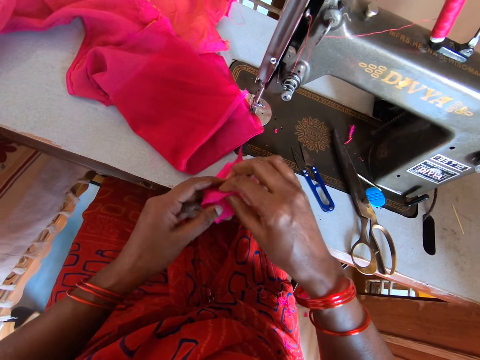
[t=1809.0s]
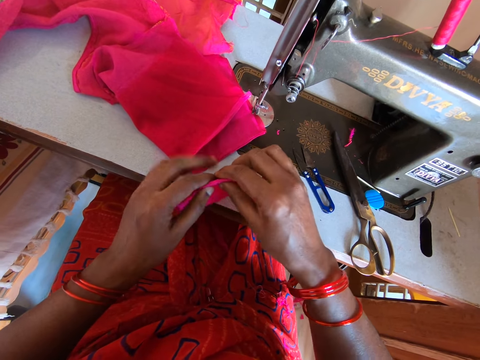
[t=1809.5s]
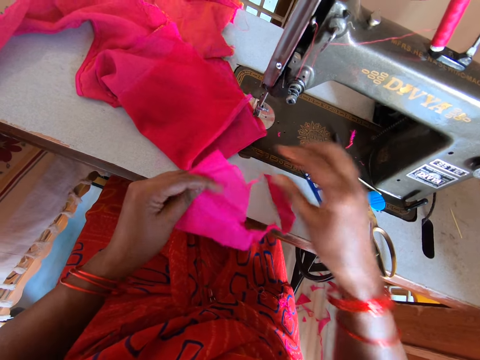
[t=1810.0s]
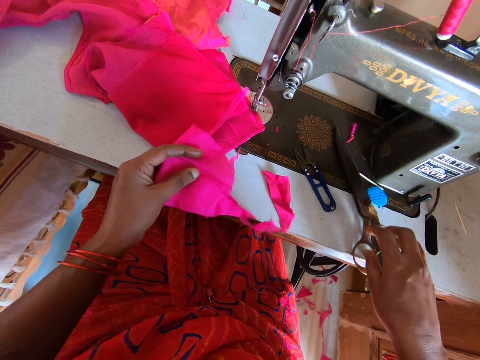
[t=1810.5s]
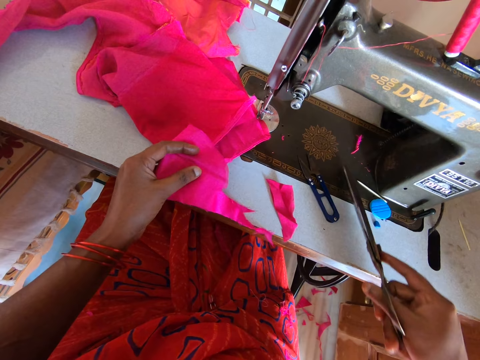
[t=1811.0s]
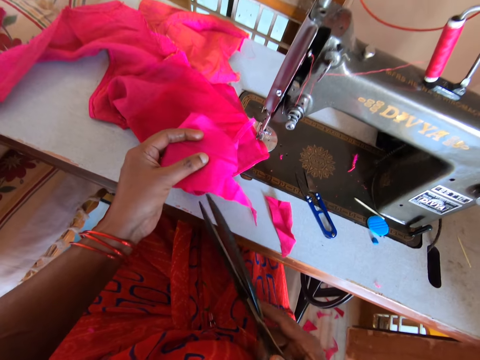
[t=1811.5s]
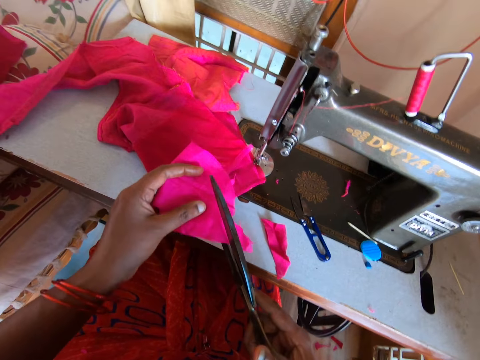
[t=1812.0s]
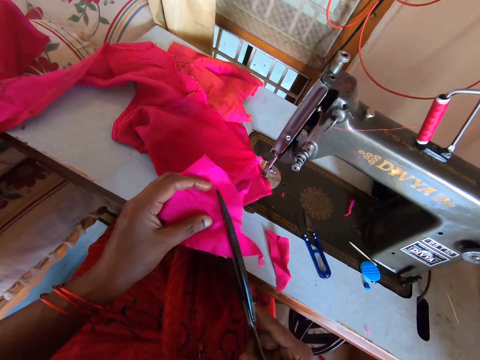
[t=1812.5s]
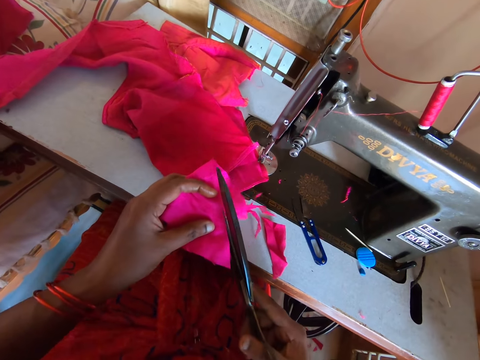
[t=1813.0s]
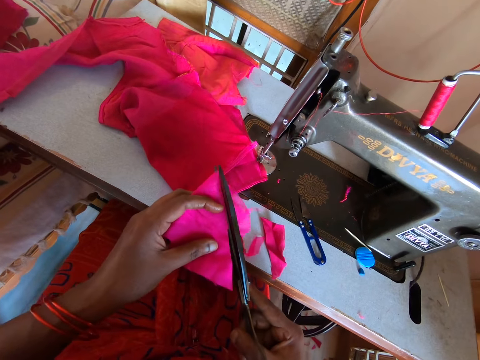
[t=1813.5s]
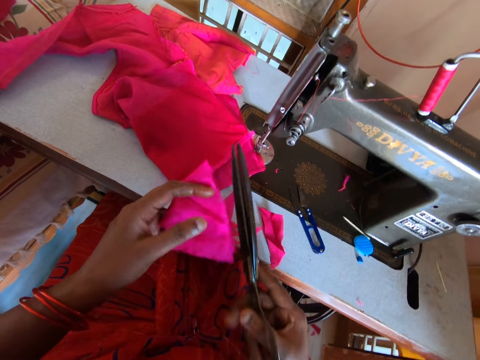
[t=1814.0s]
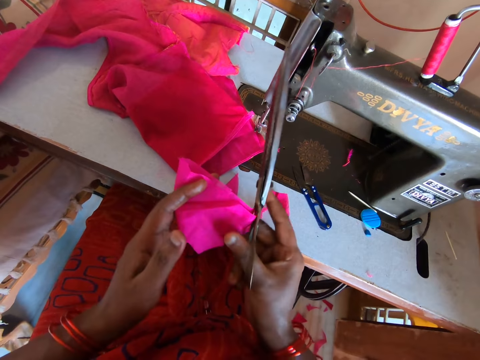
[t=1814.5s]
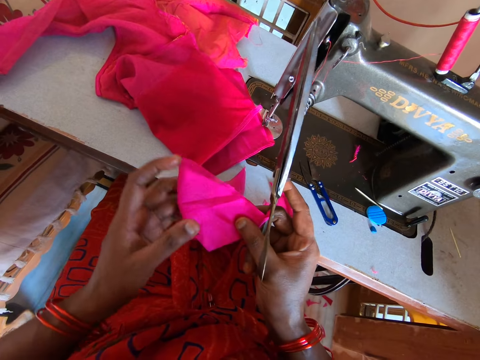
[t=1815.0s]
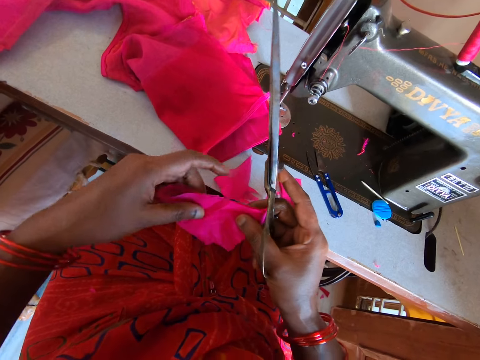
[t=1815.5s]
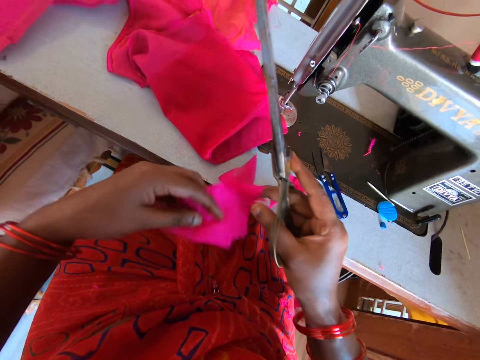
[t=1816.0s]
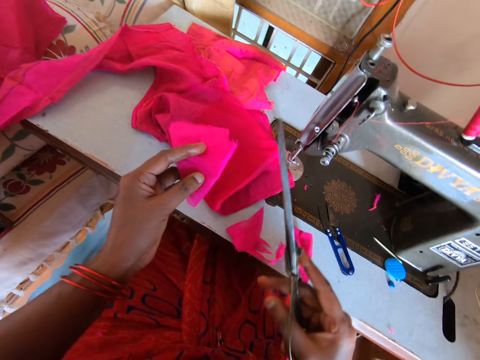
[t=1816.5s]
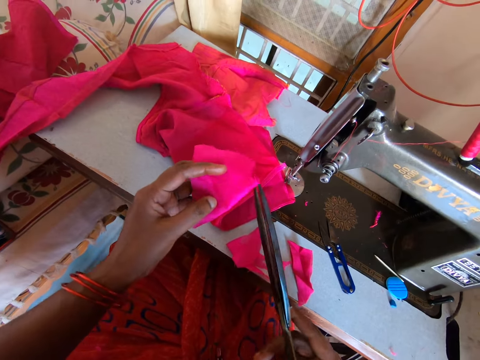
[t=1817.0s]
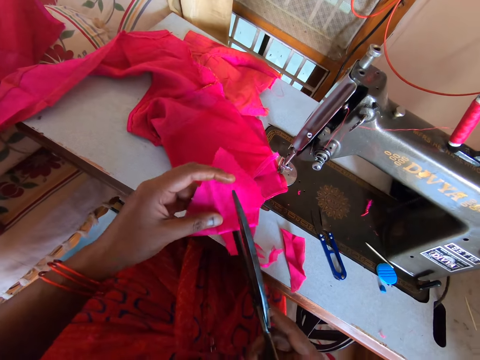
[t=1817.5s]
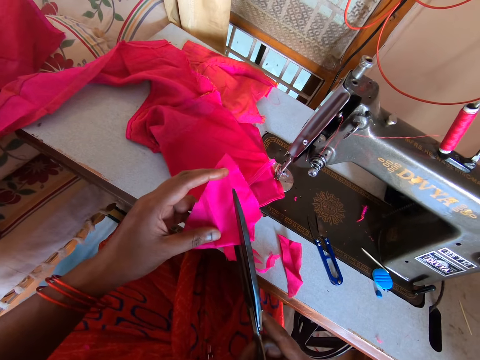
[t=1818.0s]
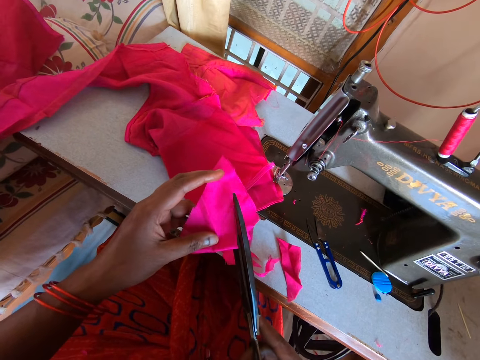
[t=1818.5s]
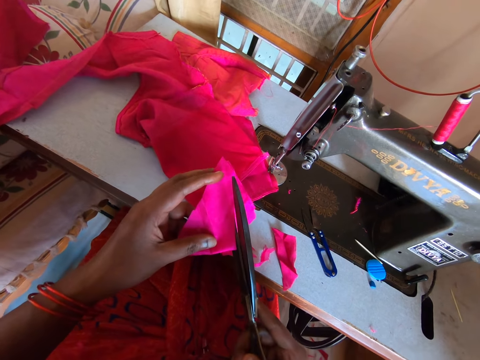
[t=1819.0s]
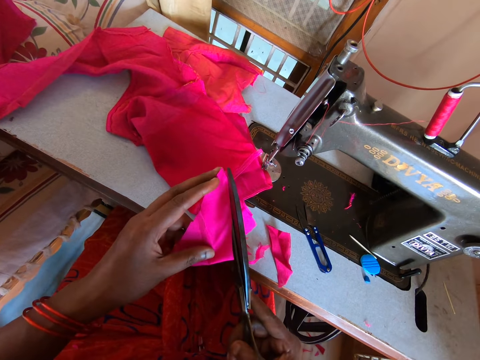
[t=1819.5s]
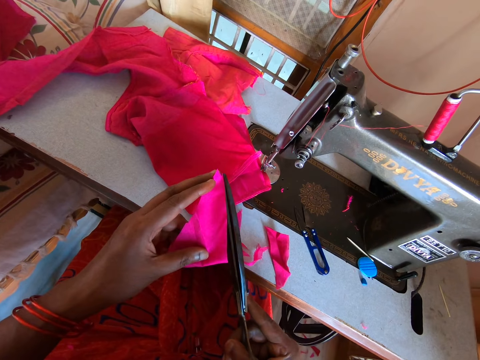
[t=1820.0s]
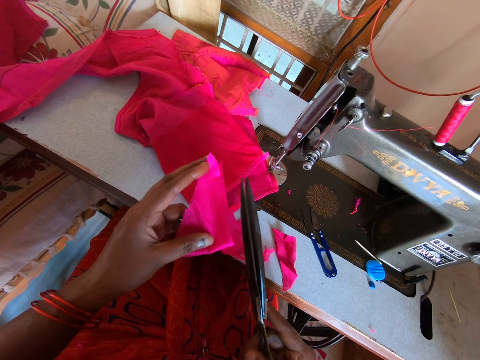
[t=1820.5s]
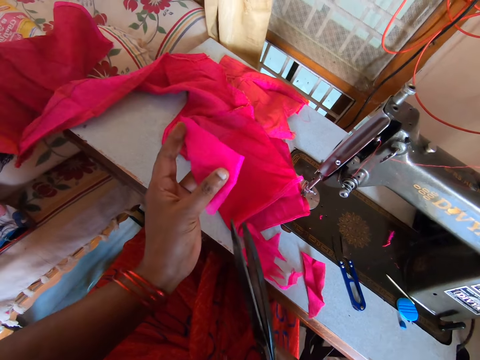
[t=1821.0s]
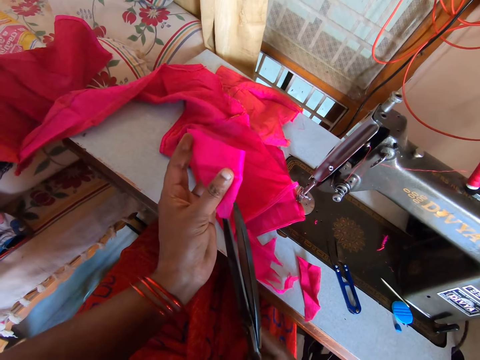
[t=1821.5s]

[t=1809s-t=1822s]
The camera wearer picks up the scissors from the sewing machine. They cut the cloth or ribbon with the scissors. They turn the cloth. They cut the ribbon with the scissors.

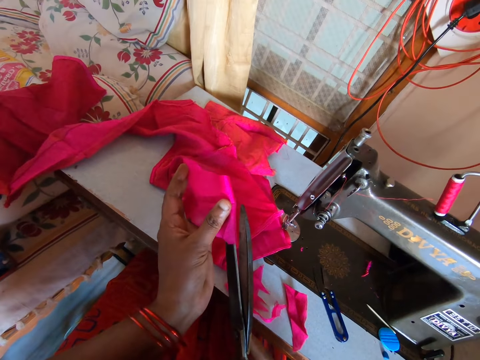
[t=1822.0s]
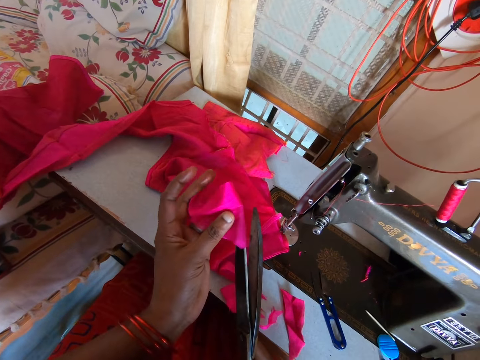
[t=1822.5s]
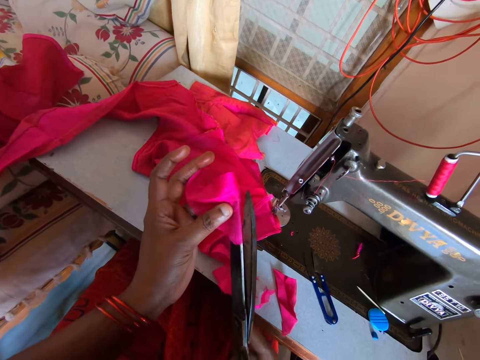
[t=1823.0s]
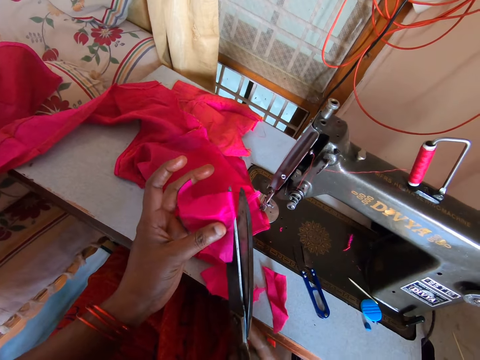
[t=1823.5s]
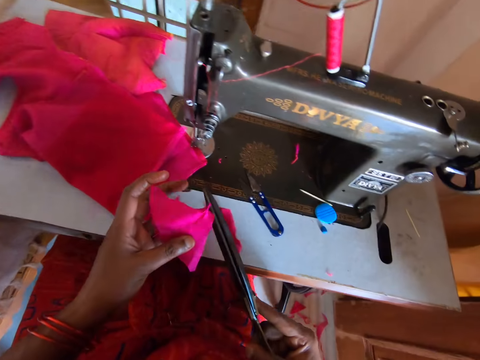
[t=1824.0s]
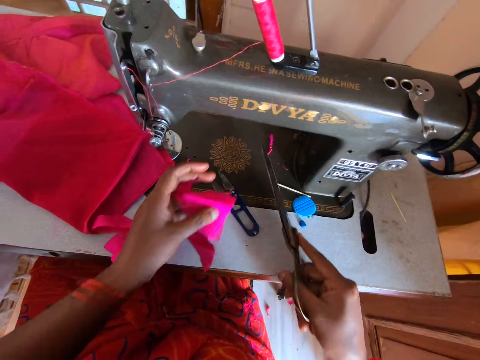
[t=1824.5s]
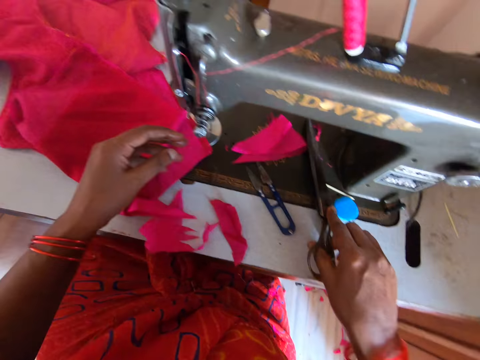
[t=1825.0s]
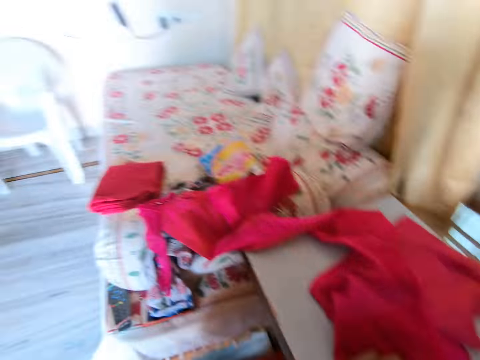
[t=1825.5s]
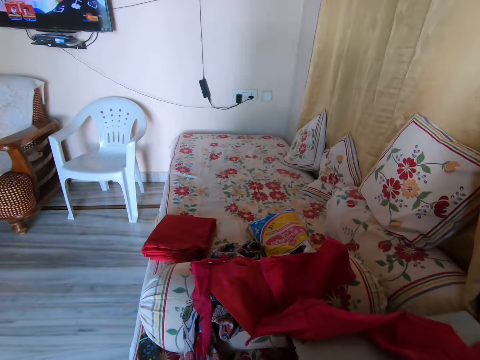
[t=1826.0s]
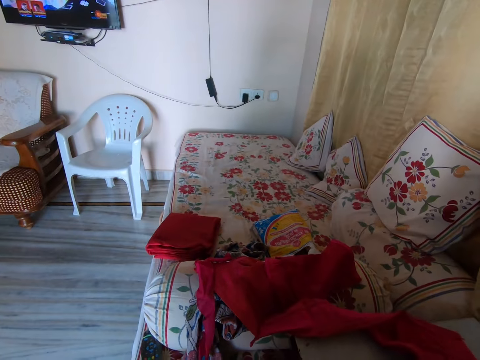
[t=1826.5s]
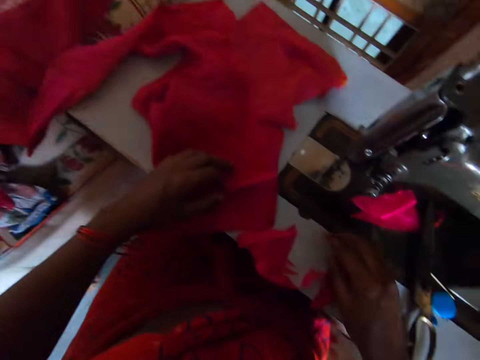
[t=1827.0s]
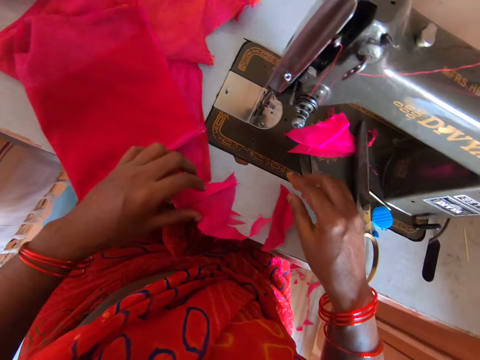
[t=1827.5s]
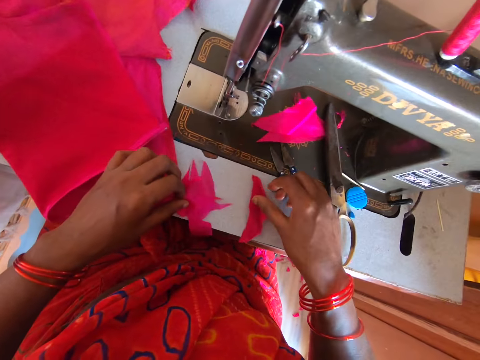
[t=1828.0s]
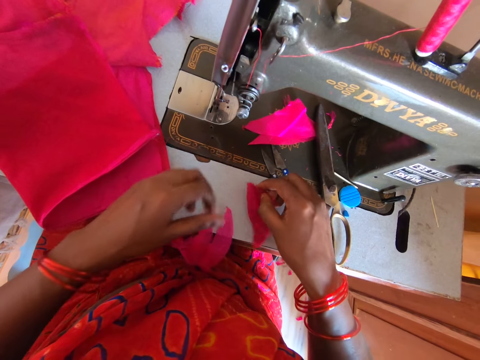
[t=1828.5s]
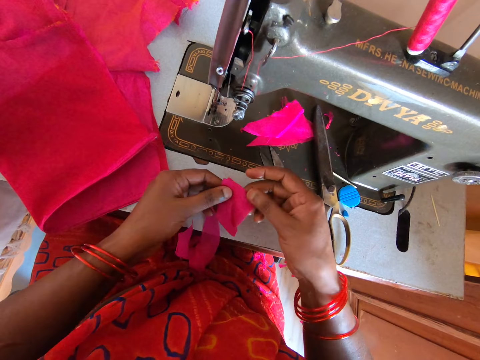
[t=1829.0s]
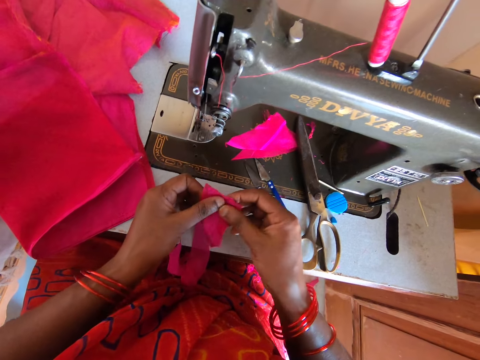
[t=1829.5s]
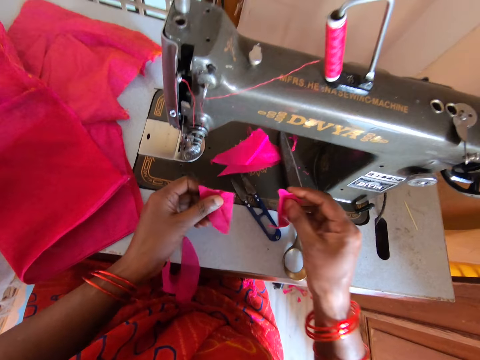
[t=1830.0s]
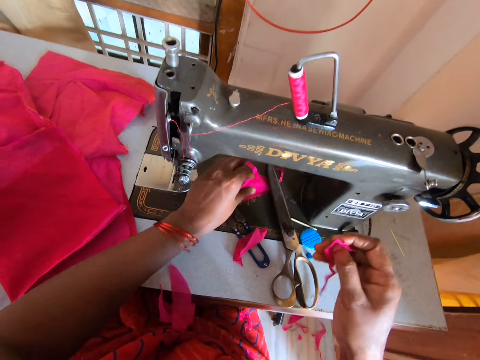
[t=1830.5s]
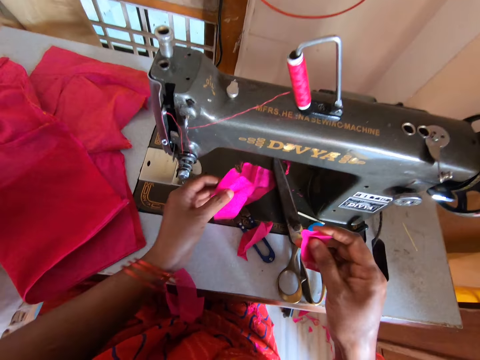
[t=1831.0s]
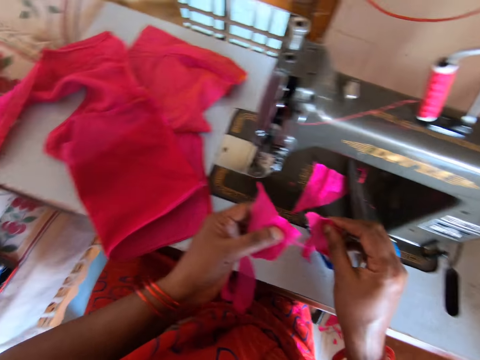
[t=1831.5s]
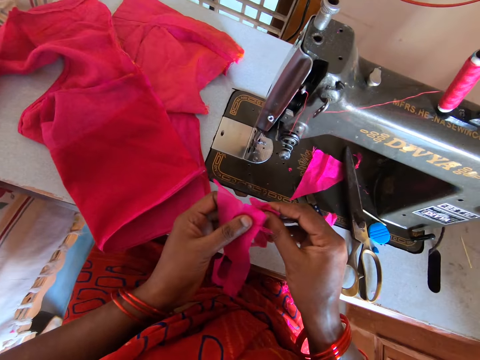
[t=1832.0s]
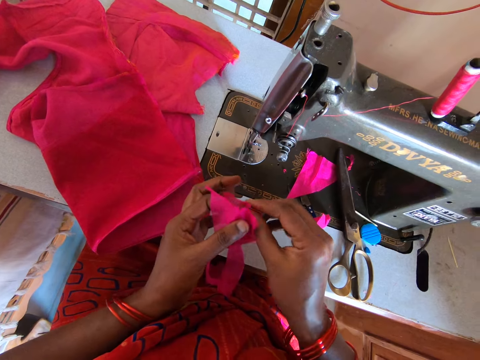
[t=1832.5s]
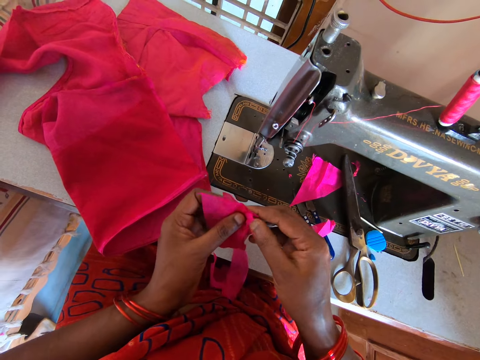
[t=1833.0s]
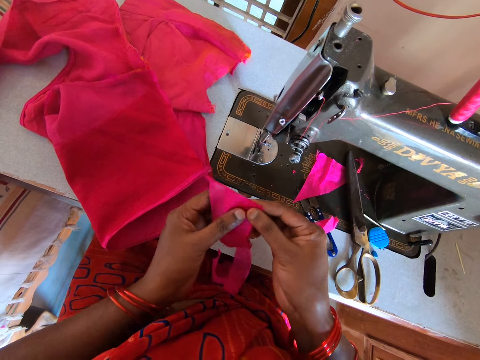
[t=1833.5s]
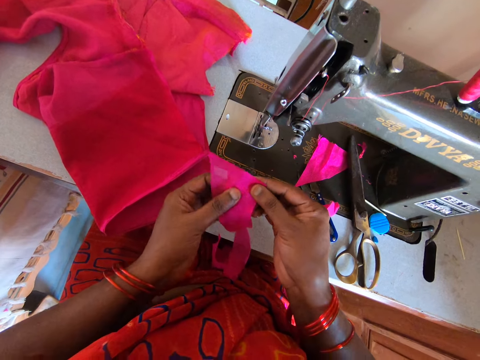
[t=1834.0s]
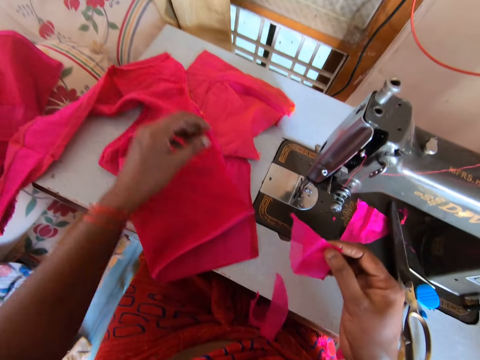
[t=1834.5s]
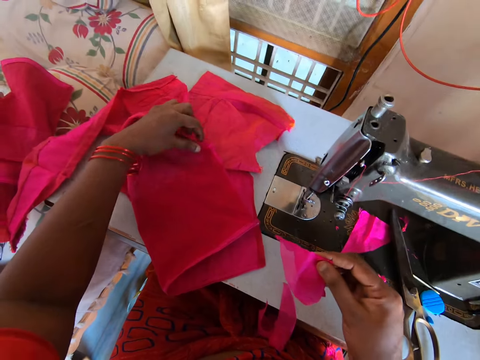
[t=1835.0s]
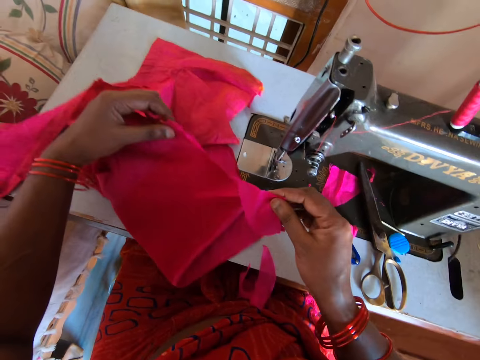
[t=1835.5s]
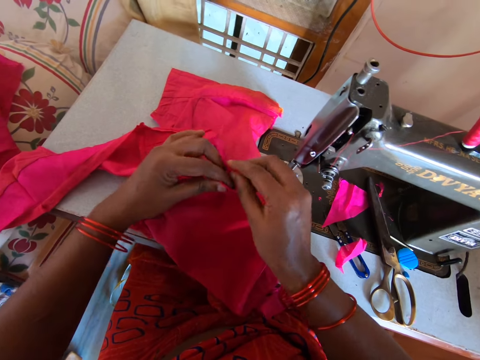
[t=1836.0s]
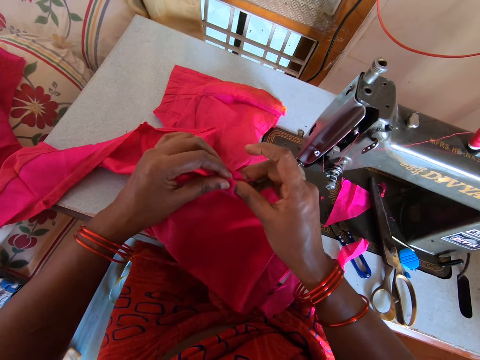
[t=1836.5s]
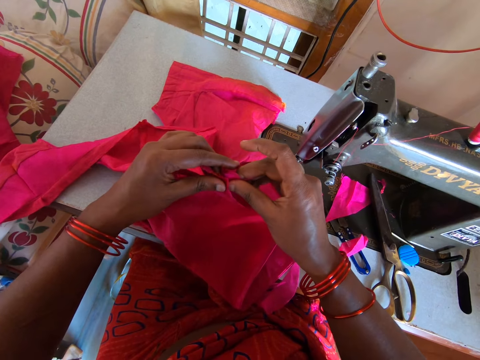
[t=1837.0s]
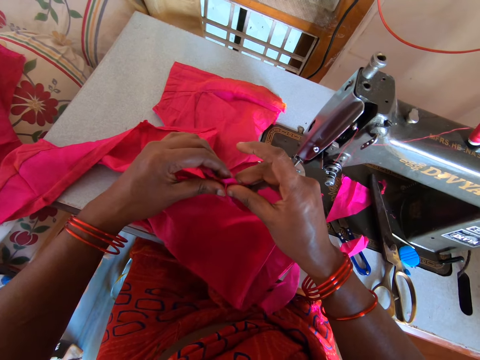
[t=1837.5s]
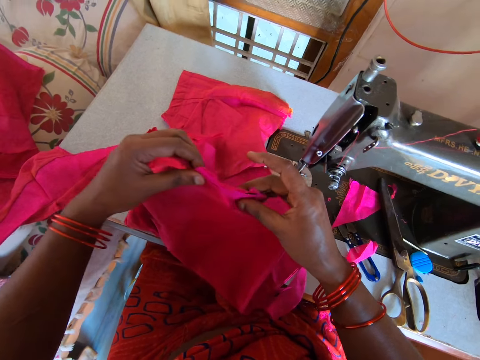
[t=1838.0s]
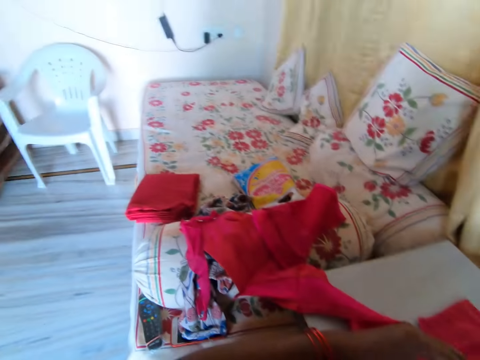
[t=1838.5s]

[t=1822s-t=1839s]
The camera wearer puts the scissors and cloth on the sewing machine. They look around the room. They look at the clothes. They pick up the cloth on the sewing machine. They add the pieces of cloth on the bigger cloth. They hold the cloth.
